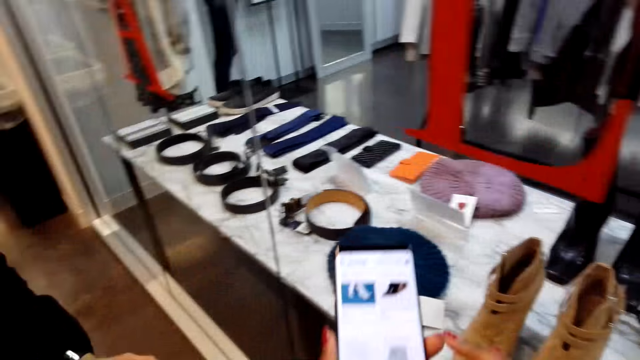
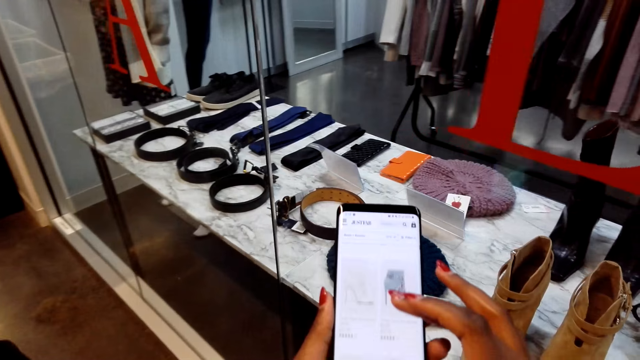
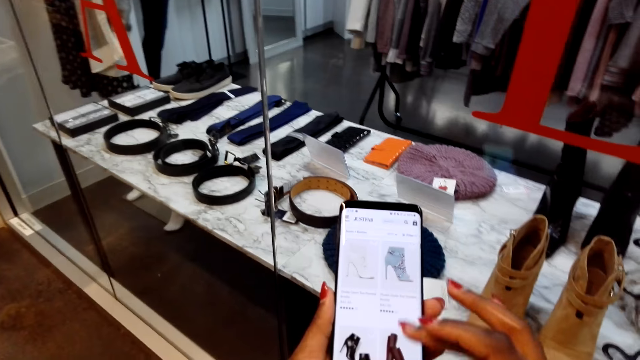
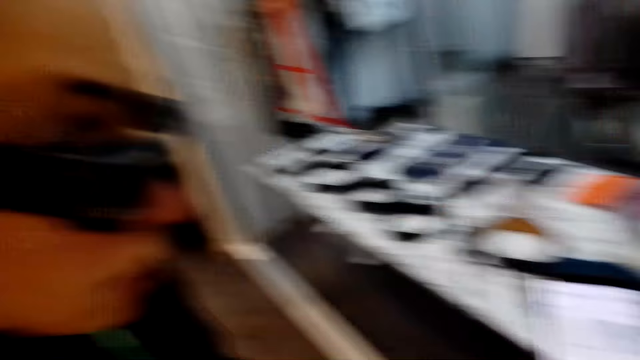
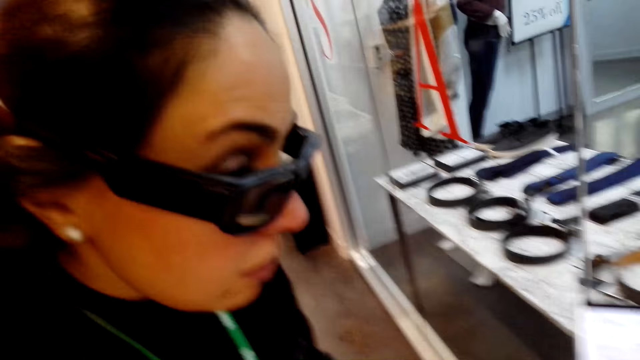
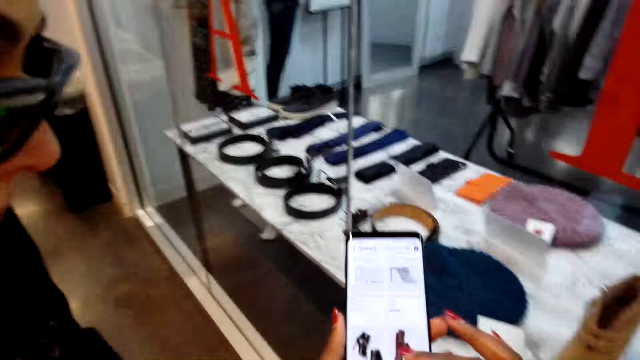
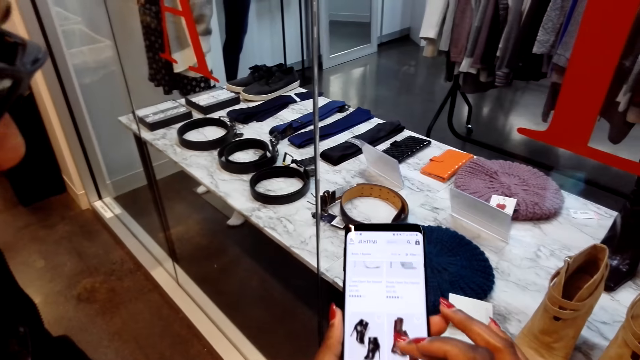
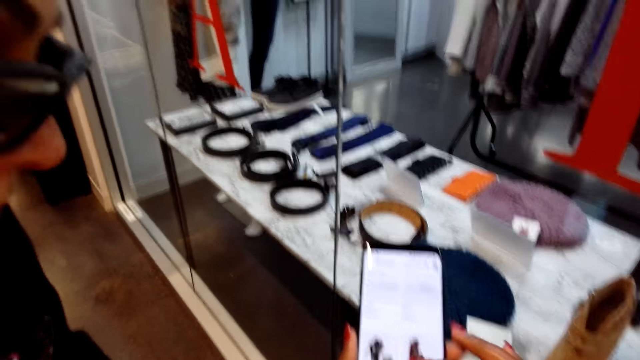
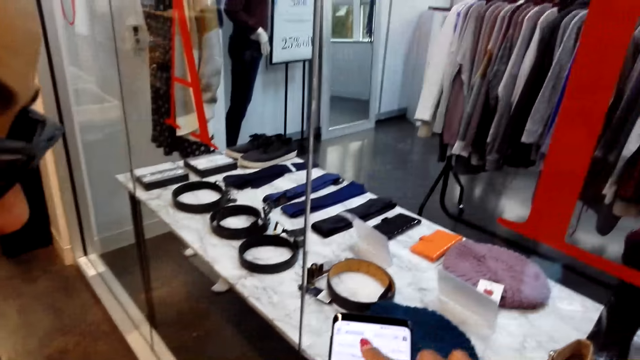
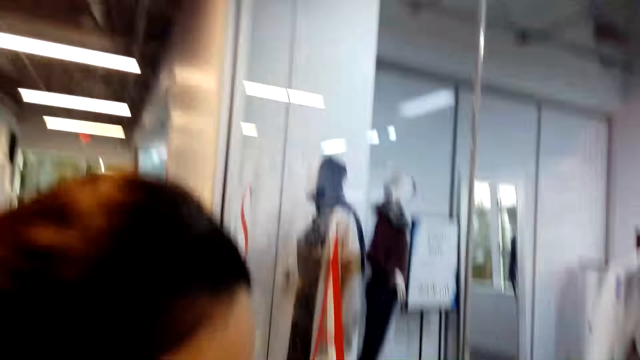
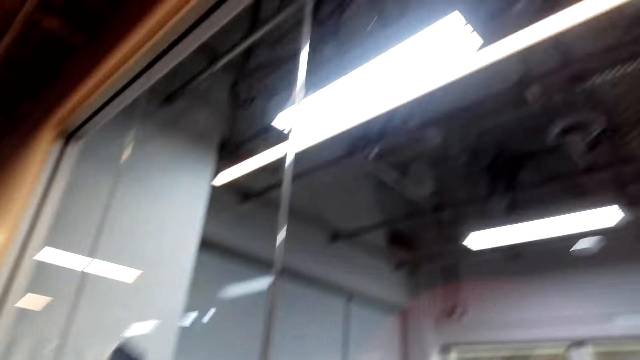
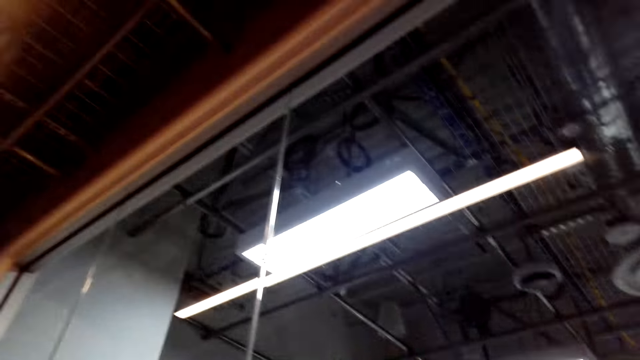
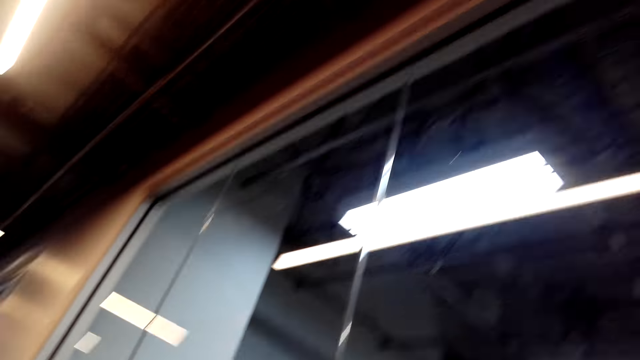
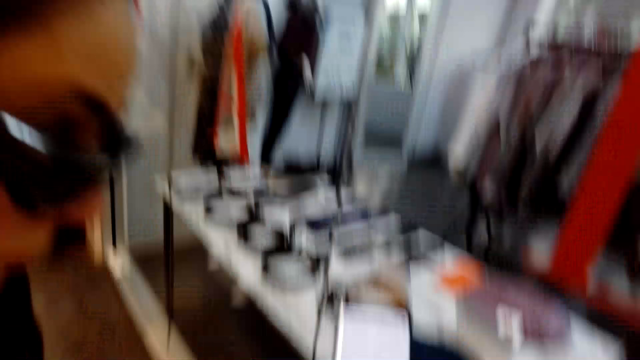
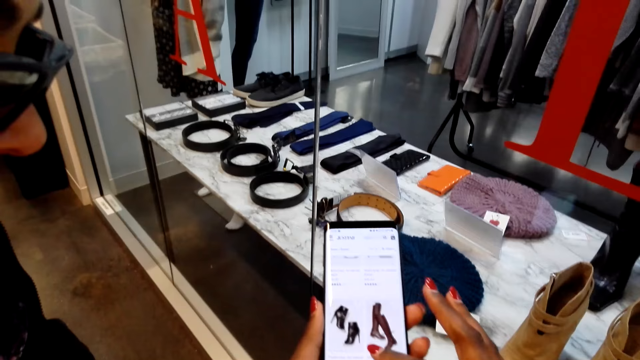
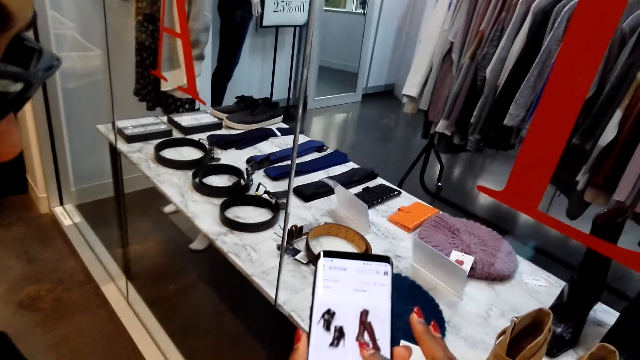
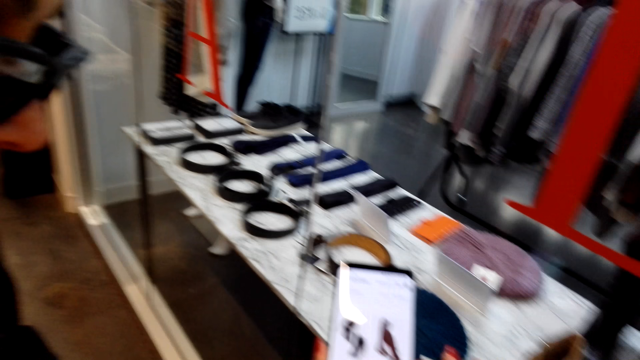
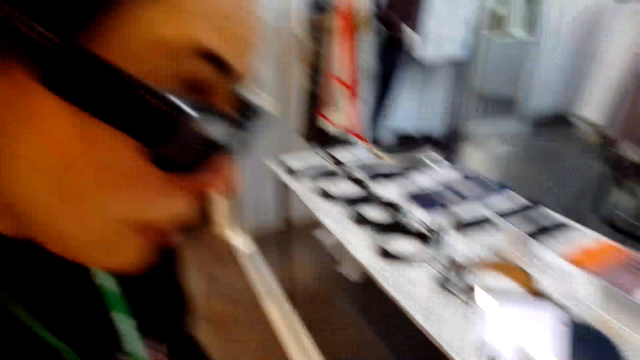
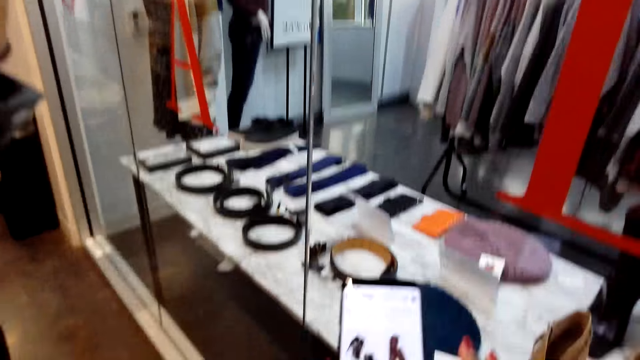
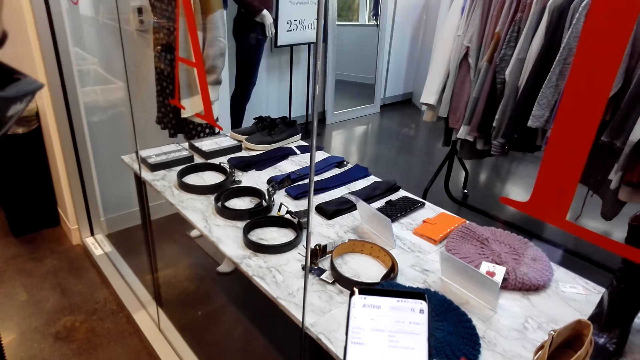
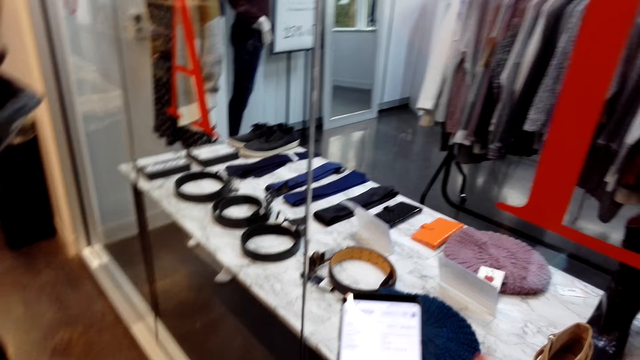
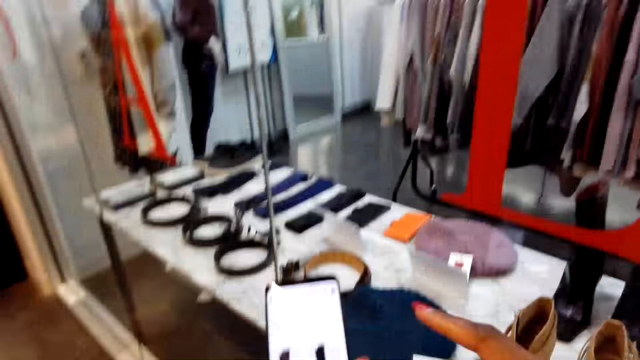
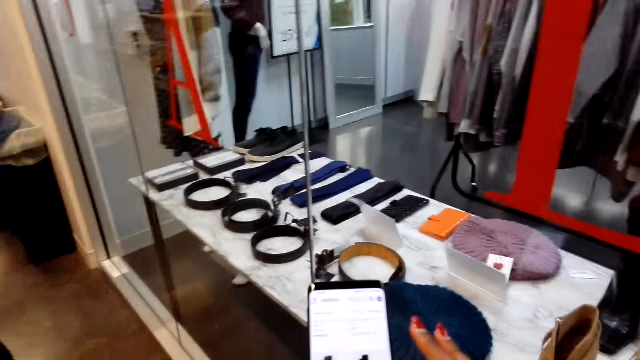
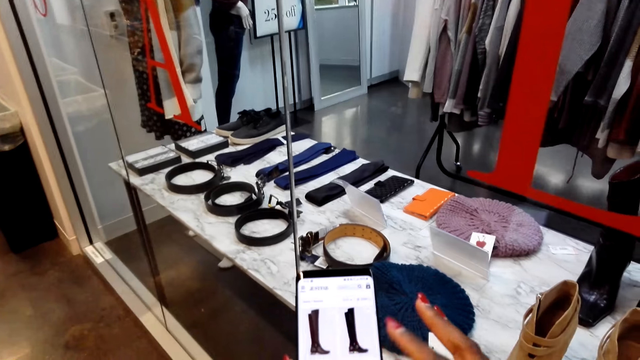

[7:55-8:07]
The camera wearer scrolls a phone. They talk to a woman. They look around. They scroll the phone.

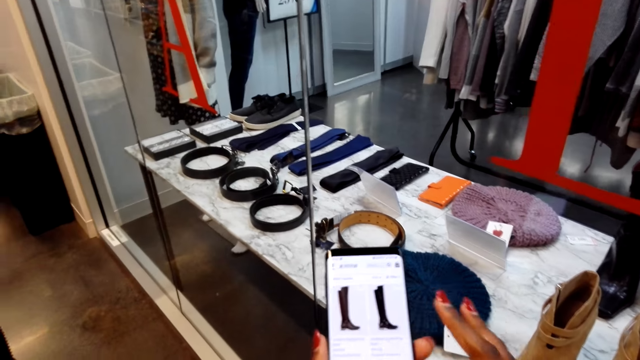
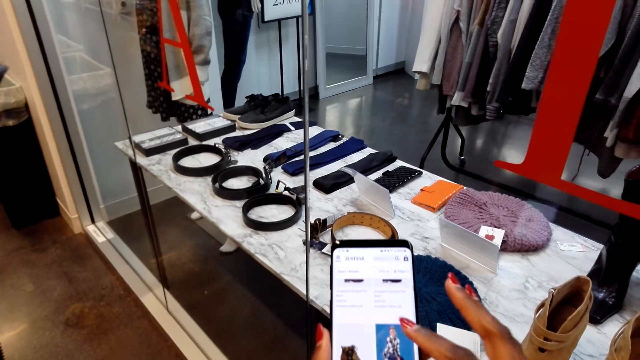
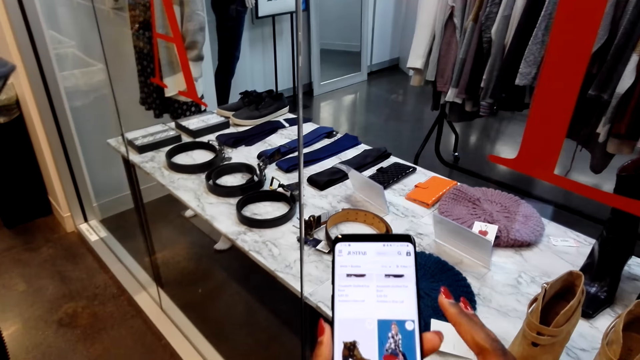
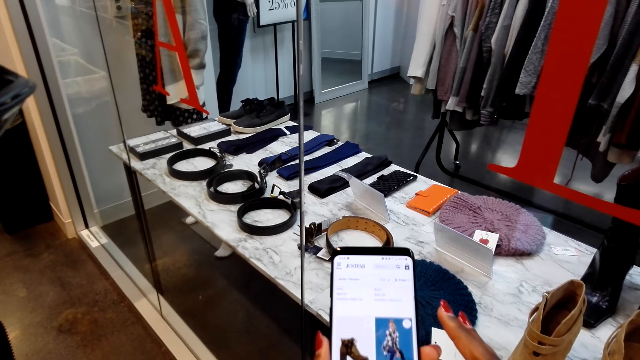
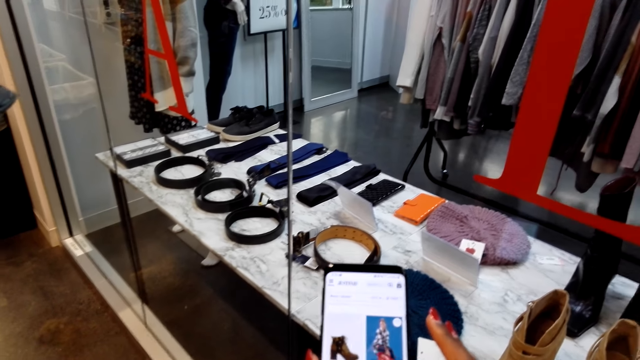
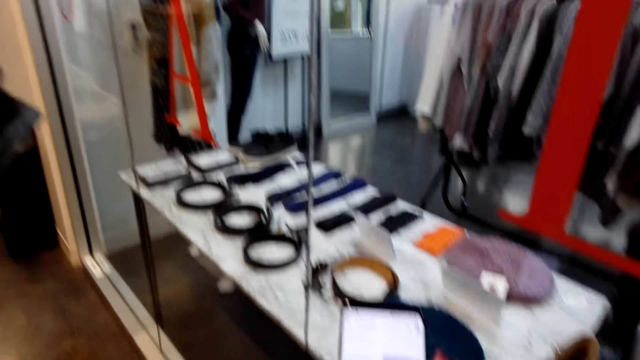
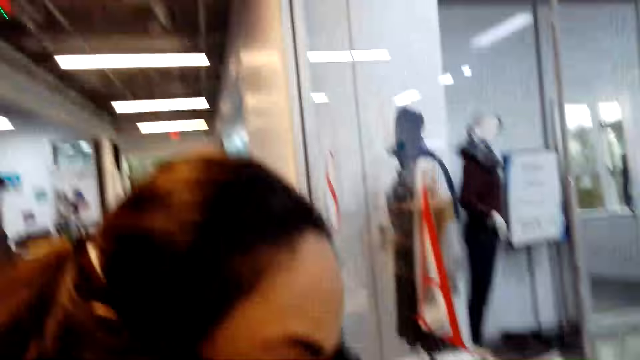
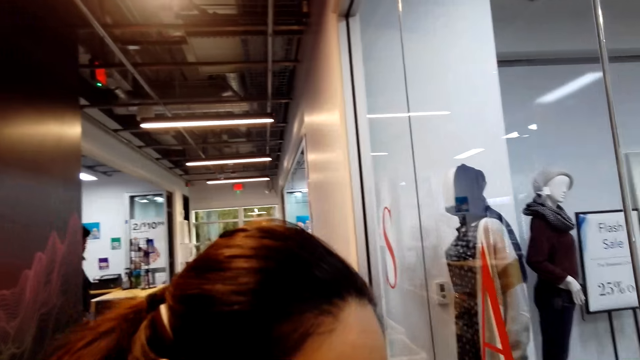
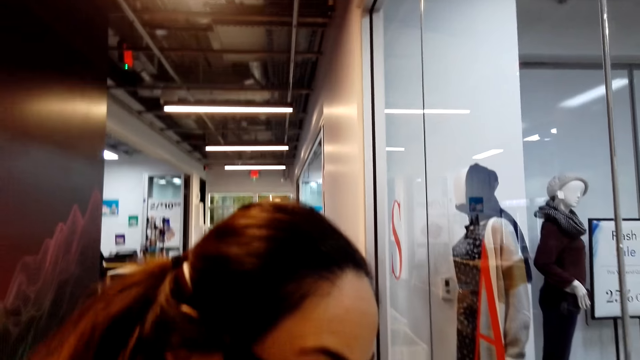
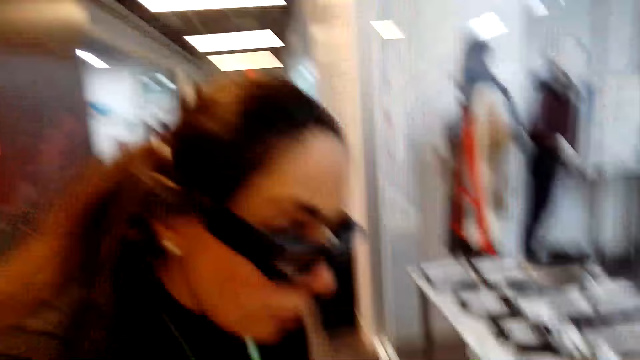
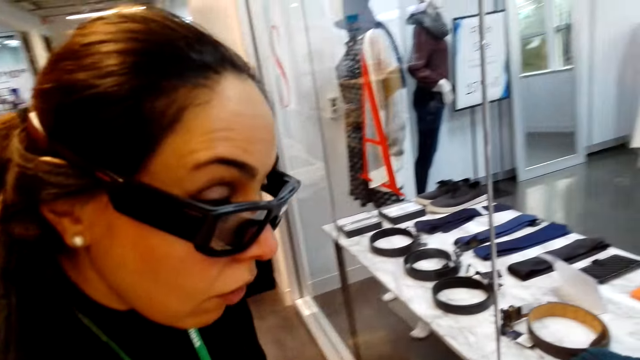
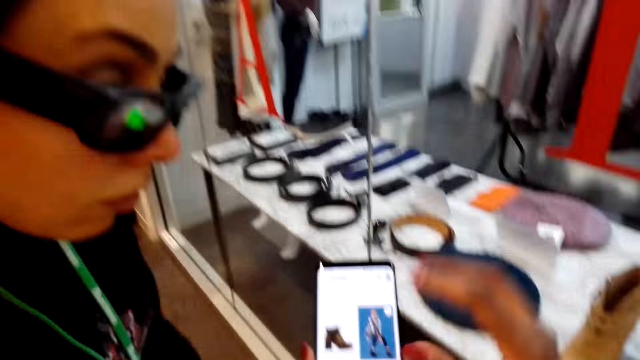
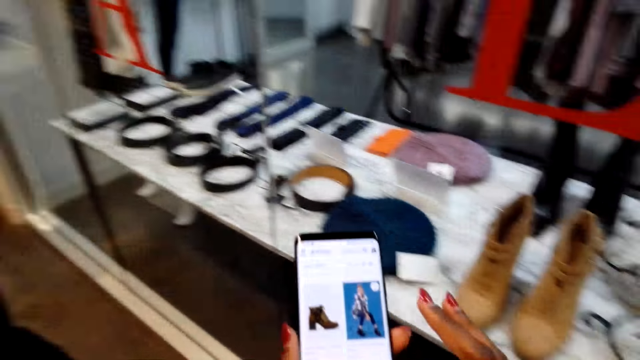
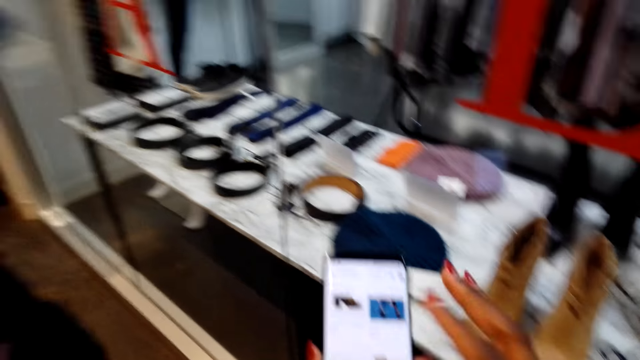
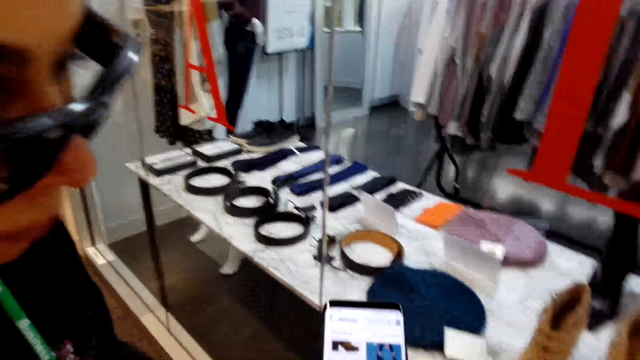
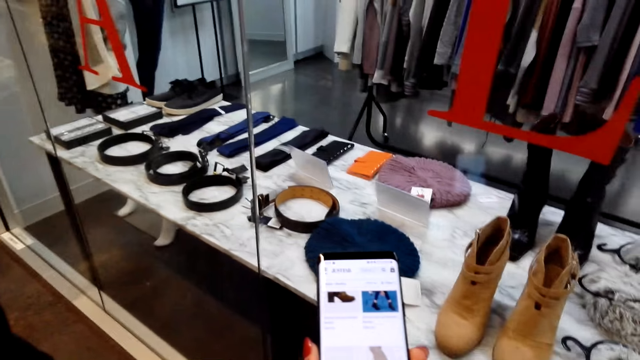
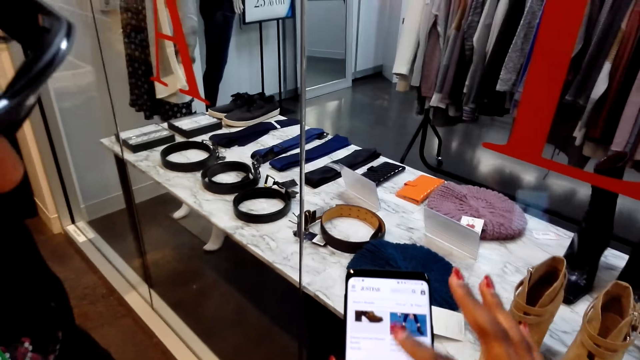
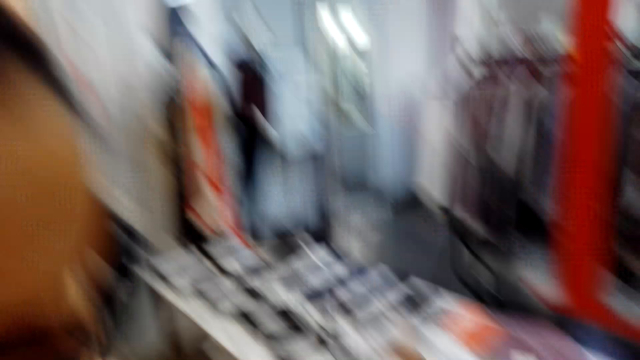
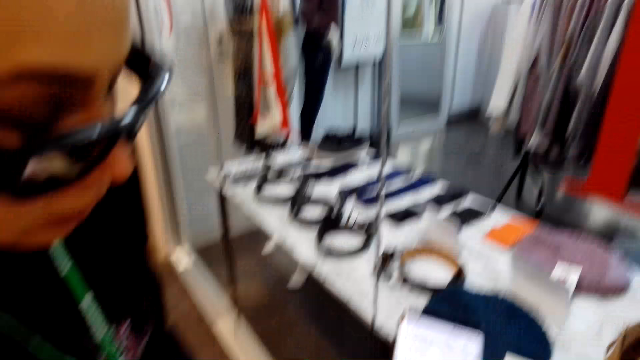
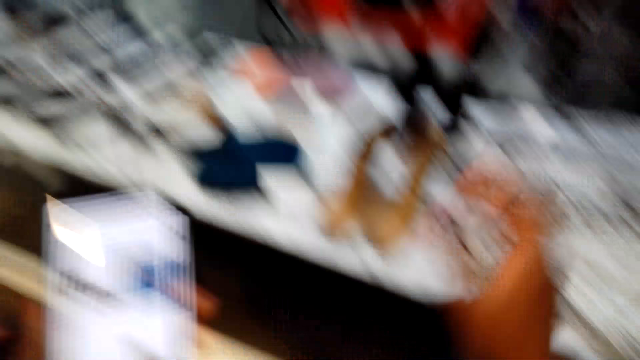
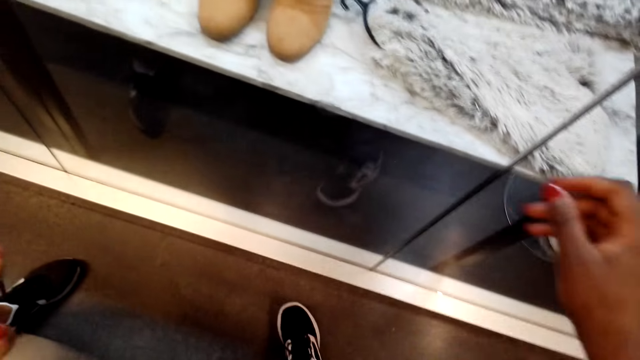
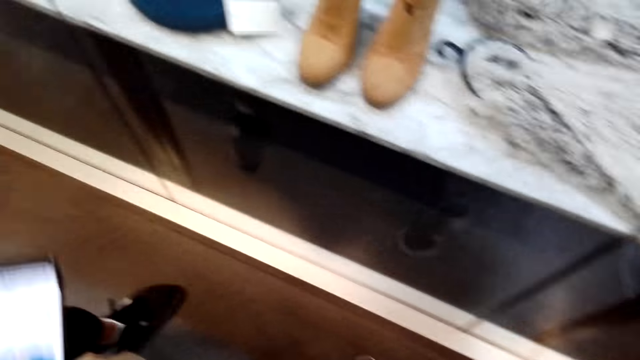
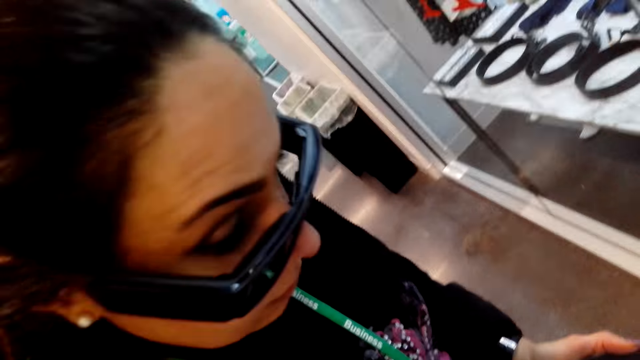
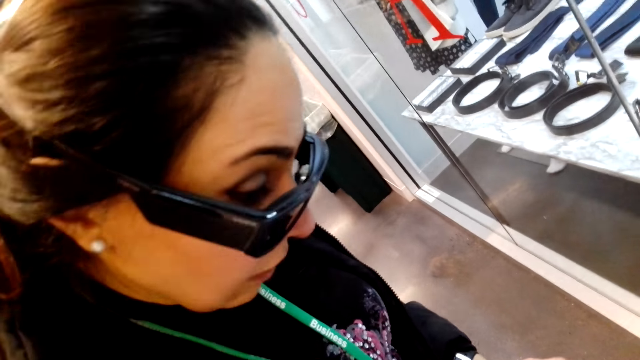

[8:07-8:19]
The camera wearer dialogues with a woman. They scroll a phone.
